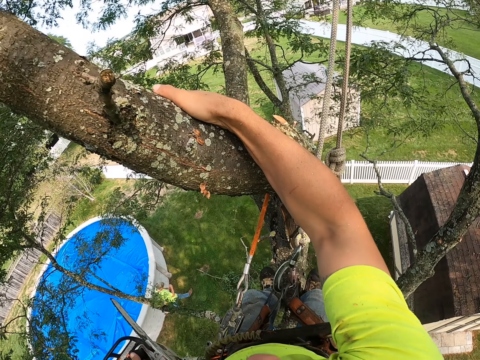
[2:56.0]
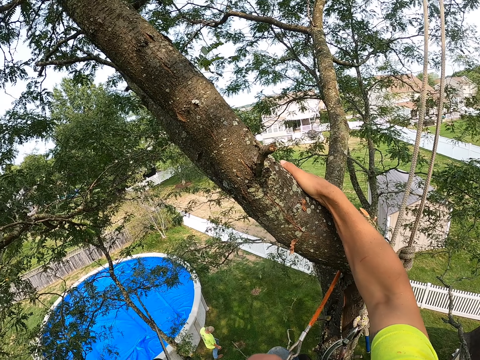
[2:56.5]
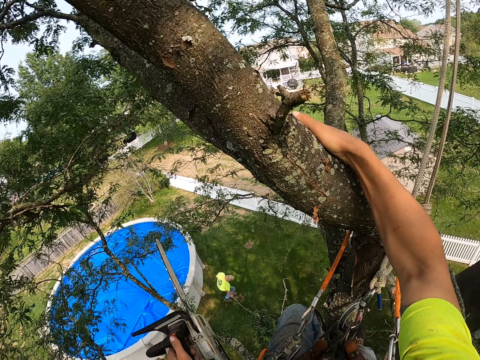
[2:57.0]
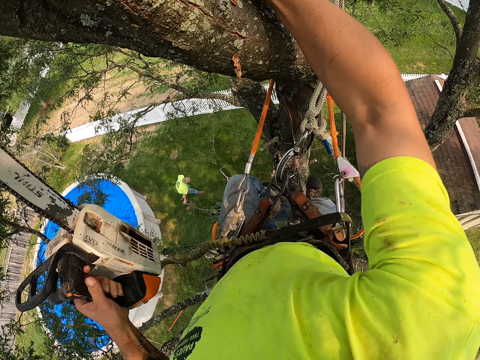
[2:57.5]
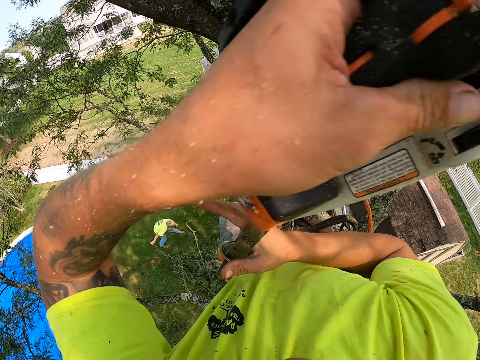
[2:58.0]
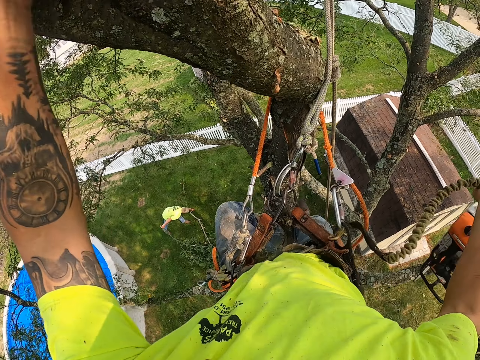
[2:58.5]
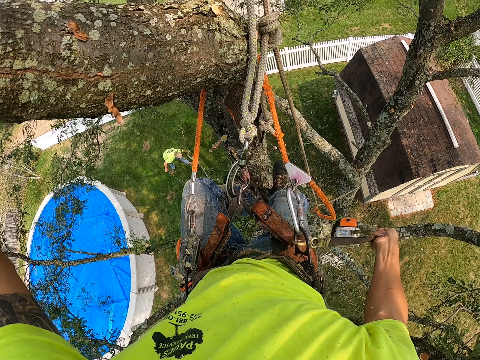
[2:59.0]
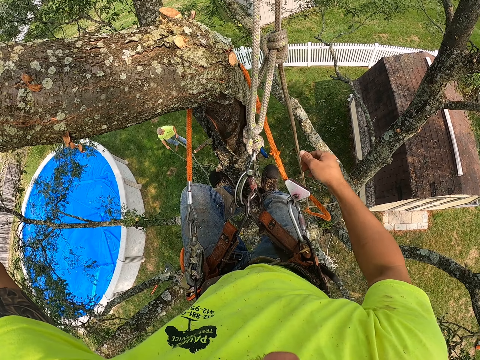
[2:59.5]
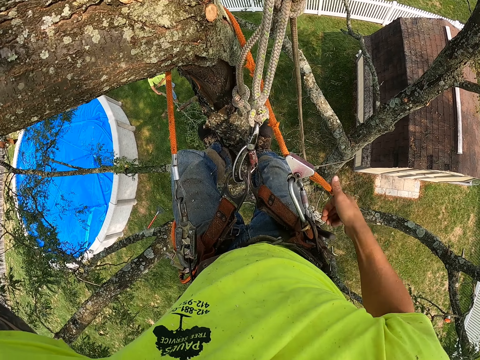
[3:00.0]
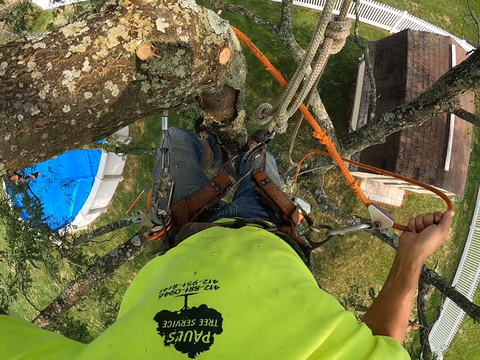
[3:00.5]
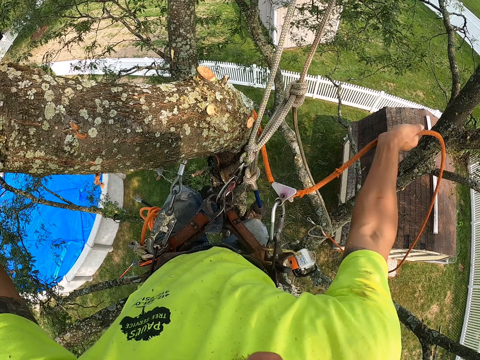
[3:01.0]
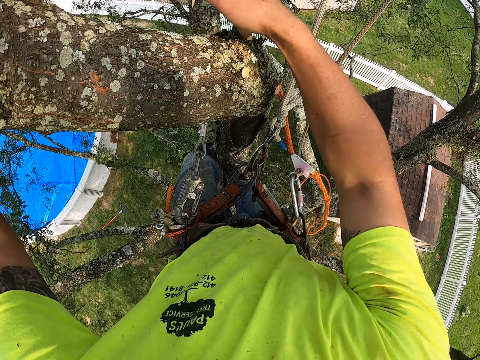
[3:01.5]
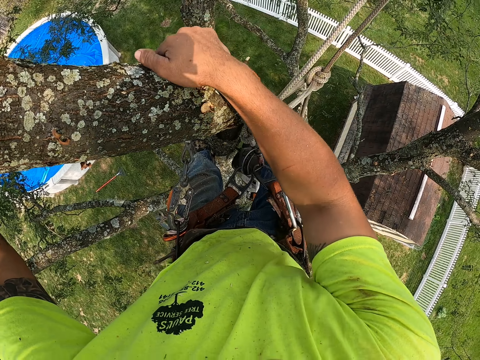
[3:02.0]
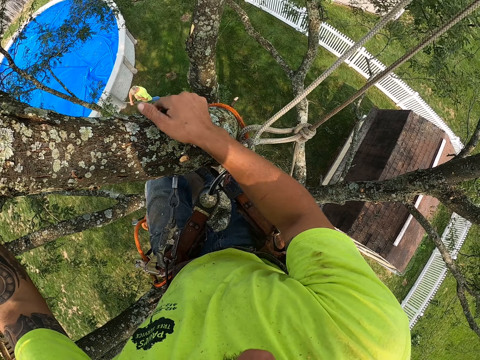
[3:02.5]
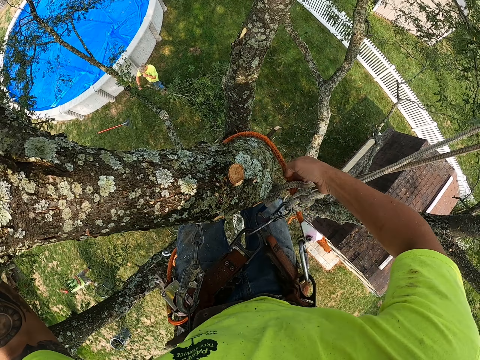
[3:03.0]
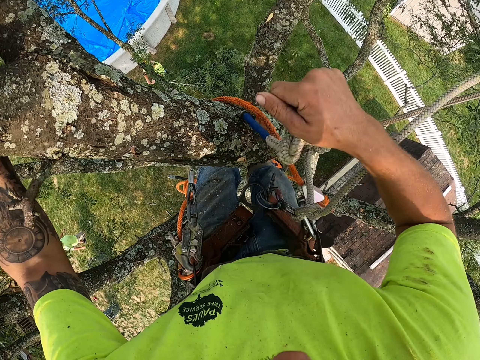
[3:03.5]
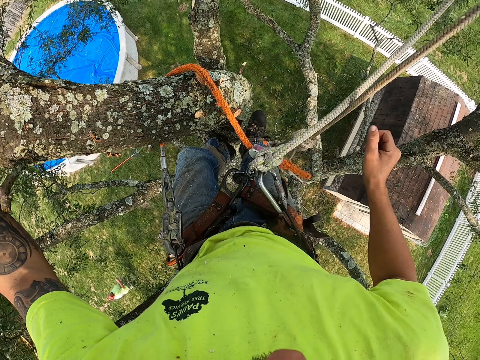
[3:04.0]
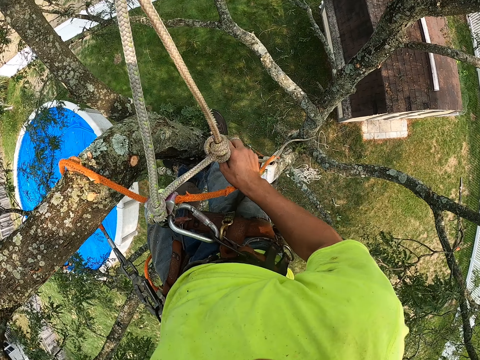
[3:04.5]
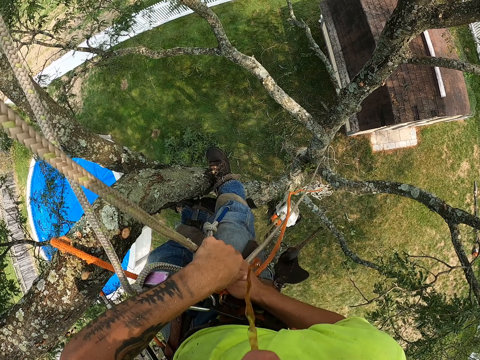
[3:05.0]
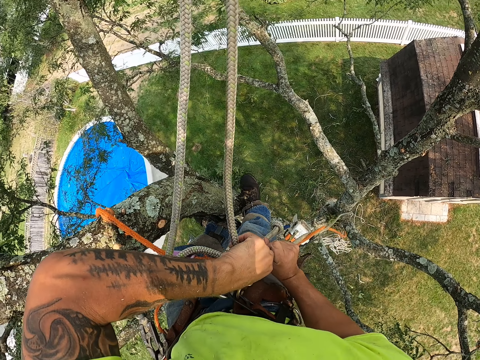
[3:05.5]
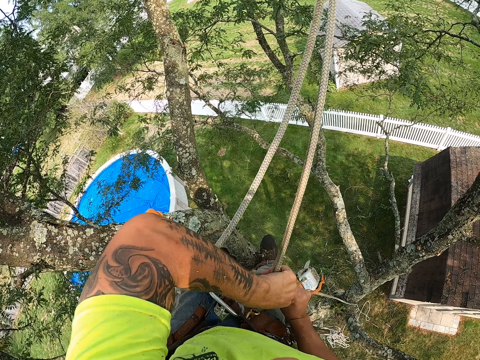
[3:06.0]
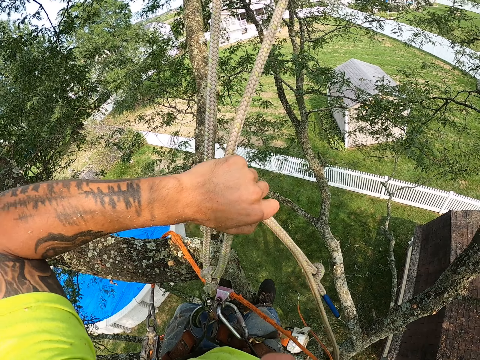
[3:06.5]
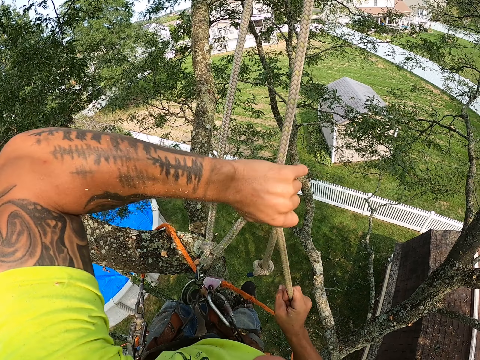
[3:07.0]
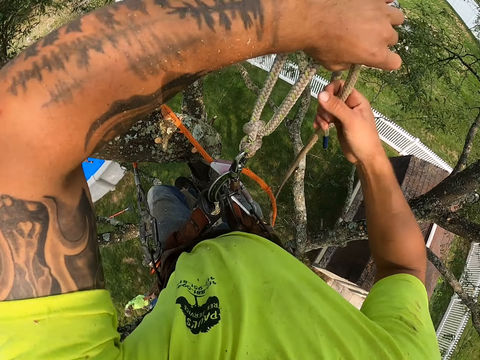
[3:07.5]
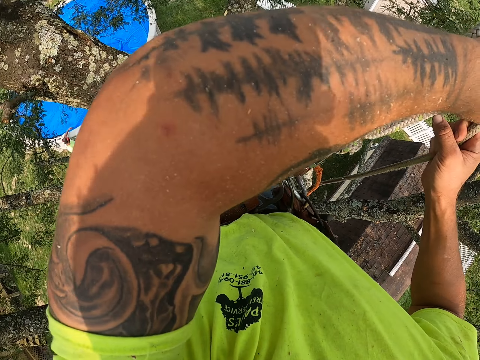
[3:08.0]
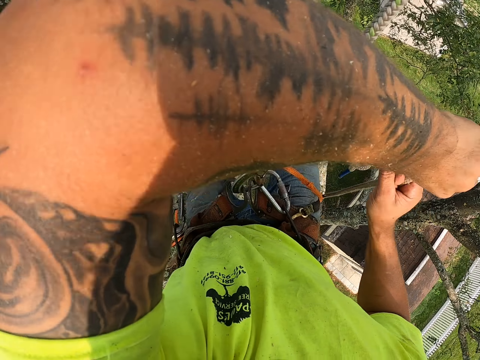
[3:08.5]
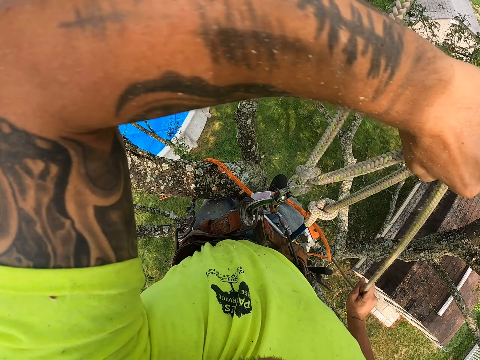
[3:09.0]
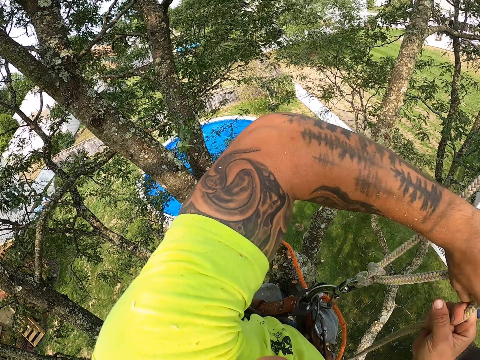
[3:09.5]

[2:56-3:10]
The camera wearer holds the chainsaw rope with his right hand. He passes the chainsaw from his left hand to his right hand. He holds the tree branch in the tree with his left hand. He drops the chainsaw with his right hand. He pulls the hook in the harness with his right hand. He holds the tree branch in the tree with his right hand. He pulls the hook in the harness with his right hand. He holds the rope in the tree with his right hand. He holds the rope in the tree with both hands.

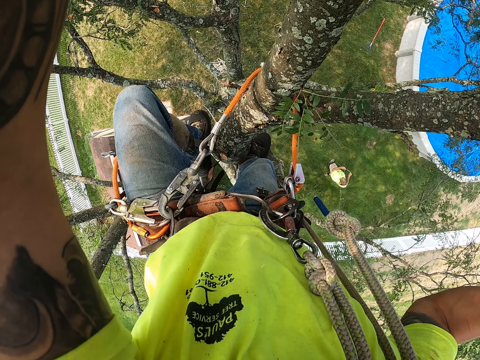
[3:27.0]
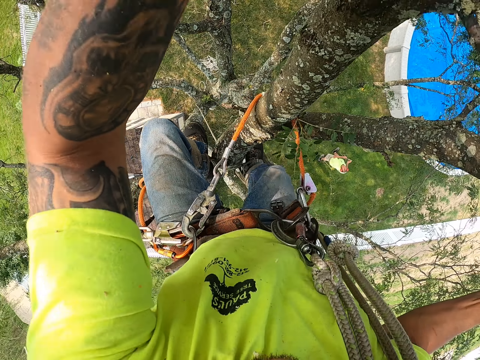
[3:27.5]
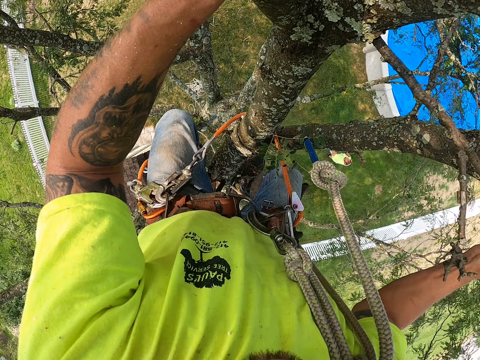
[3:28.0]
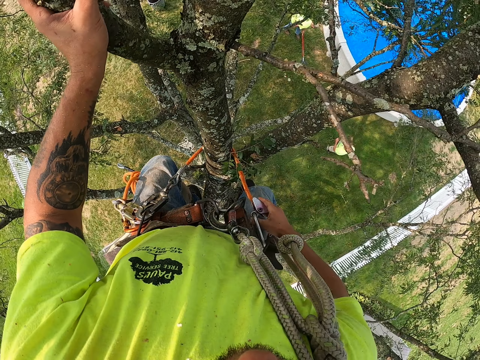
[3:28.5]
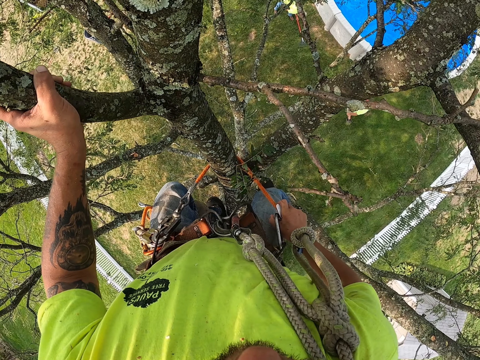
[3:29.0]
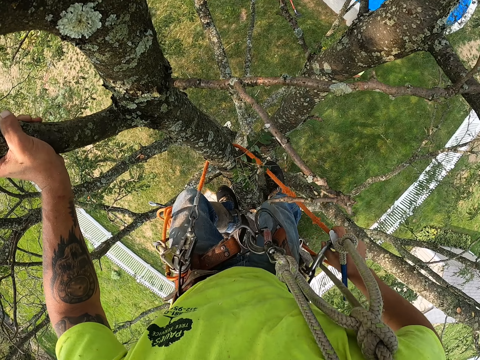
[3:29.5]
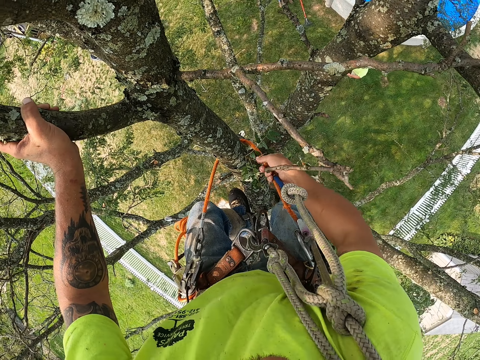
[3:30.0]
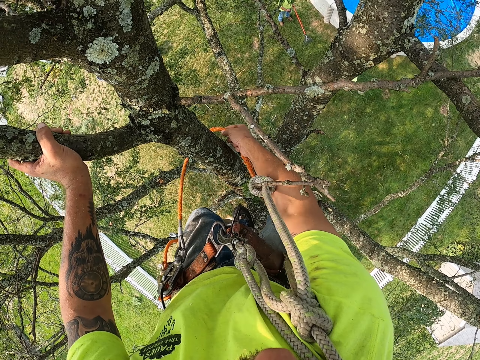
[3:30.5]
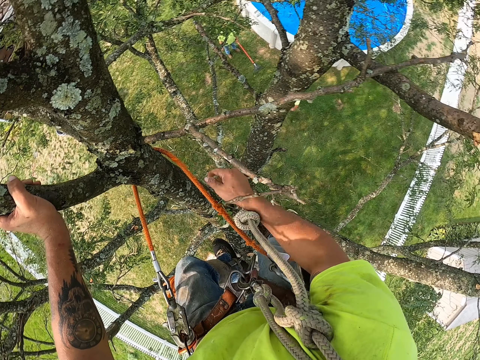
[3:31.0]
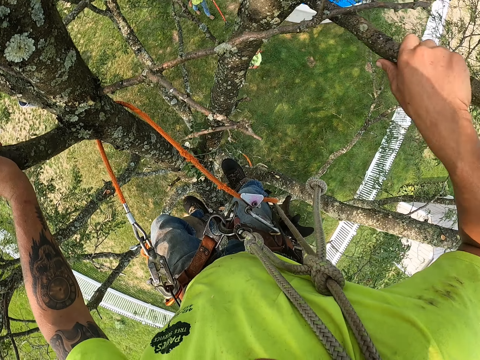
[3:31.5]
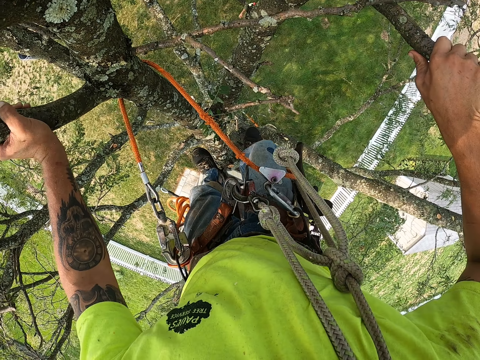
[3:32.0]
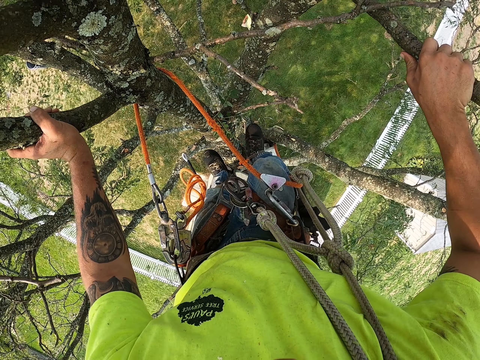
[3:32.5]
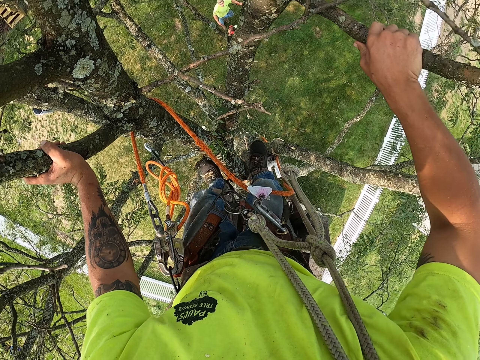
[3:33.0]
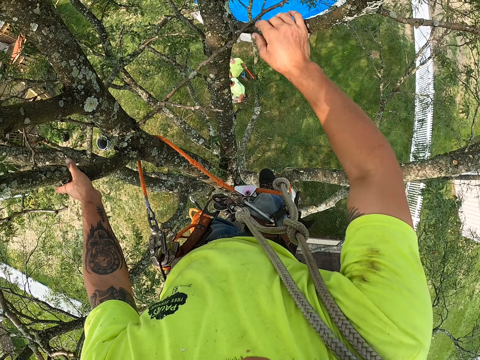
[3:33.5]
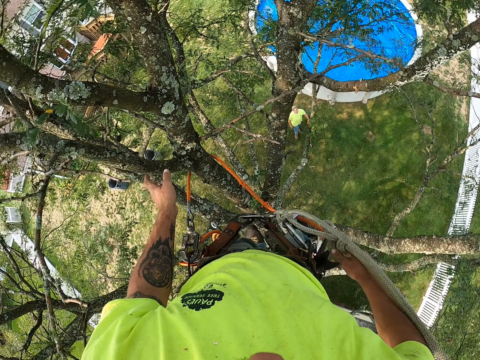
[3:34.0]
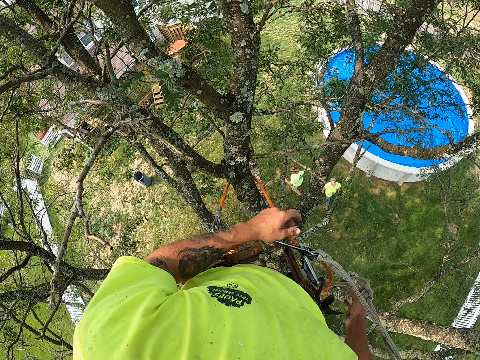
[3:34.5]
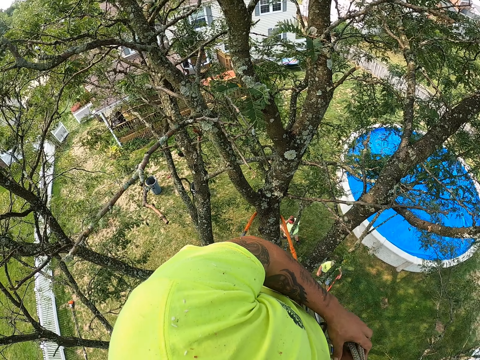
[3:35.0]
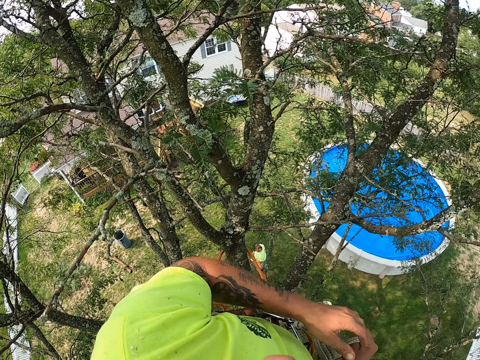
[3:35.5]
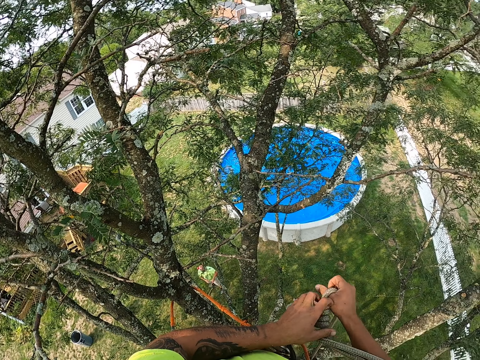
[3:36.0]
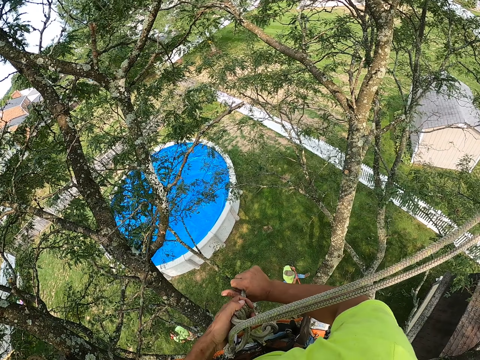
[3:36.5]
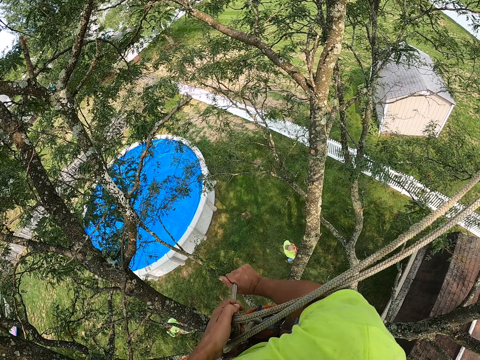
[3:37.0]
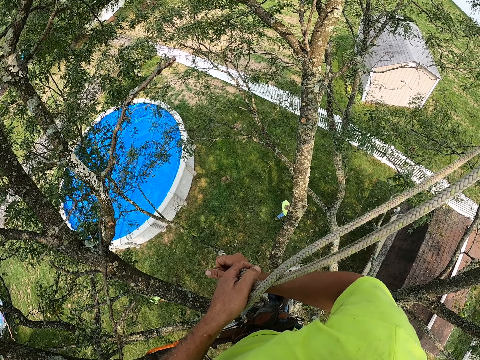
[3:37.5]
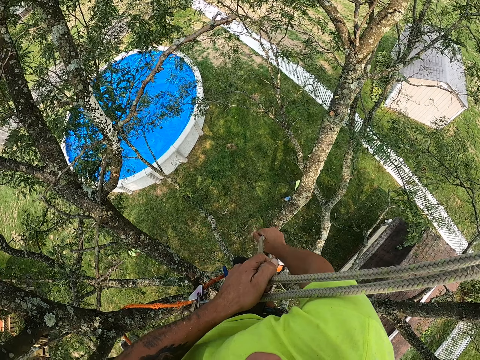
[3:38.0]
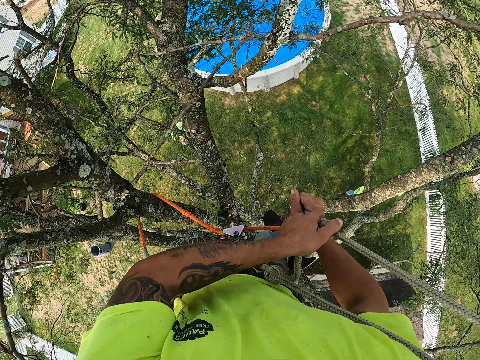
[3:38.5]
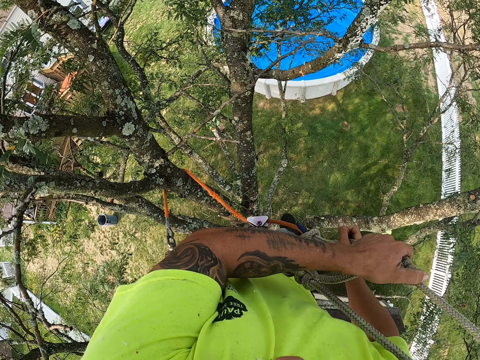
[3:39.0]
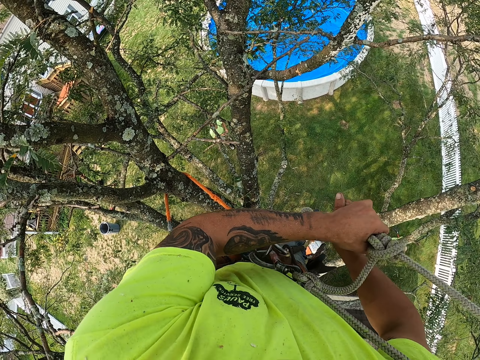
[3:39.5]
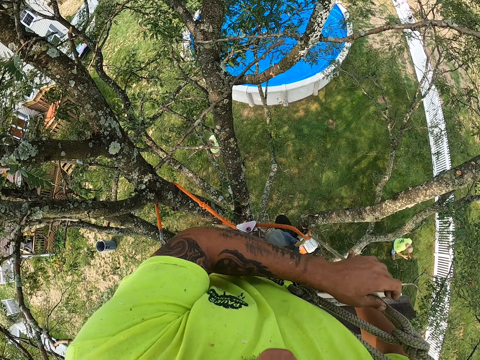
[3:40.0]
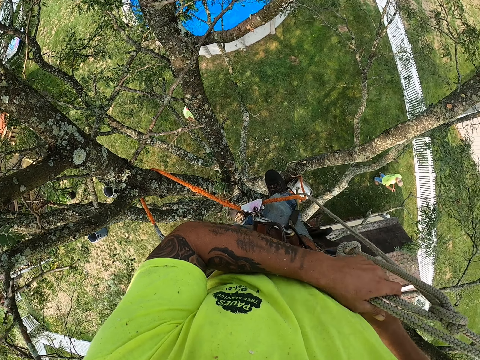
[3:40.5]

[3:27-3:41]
The camera wearer climbs up the tree. He adjusts the hook with his right hand. He pulls the rope with his right hand. He holds a tree branch in the tree with his right hand. He holds the rope in the tree with both hands. He pulls the rope.
